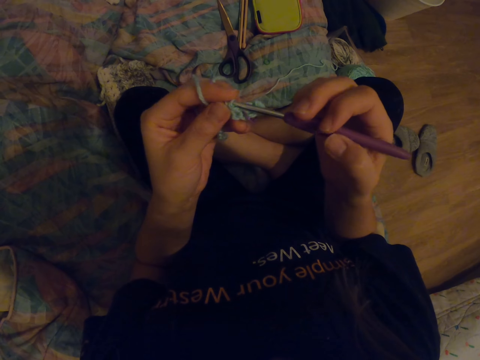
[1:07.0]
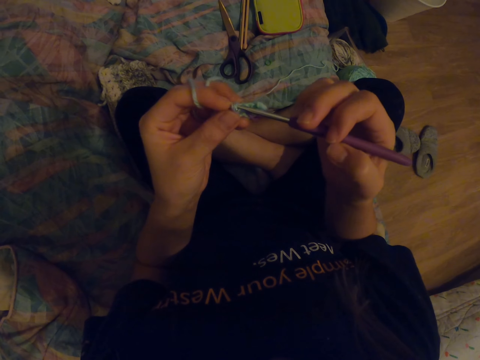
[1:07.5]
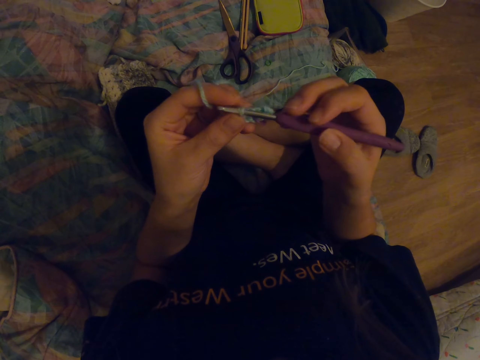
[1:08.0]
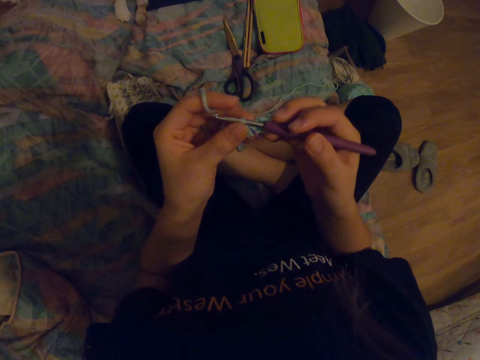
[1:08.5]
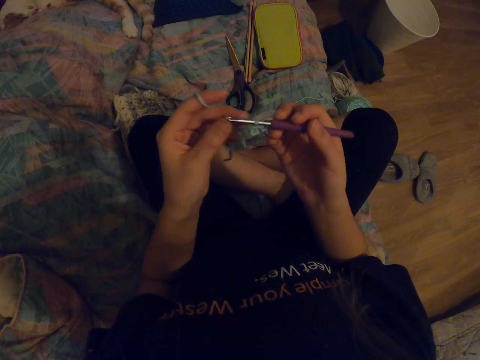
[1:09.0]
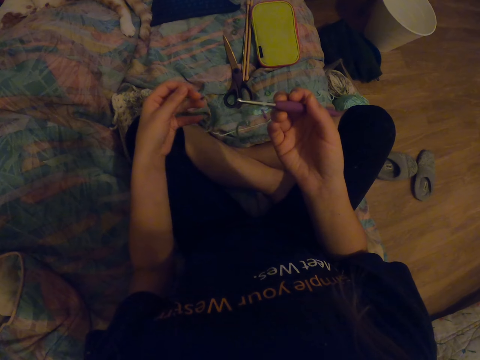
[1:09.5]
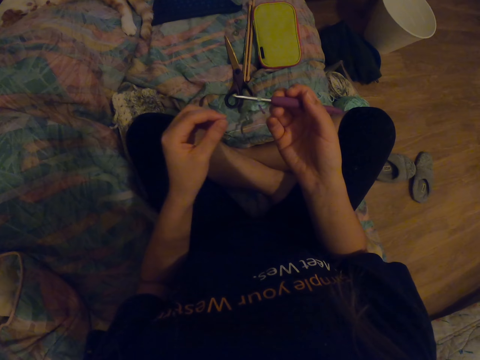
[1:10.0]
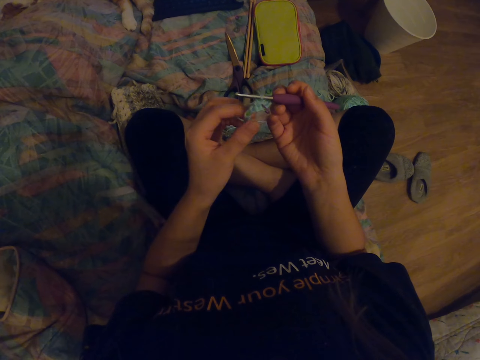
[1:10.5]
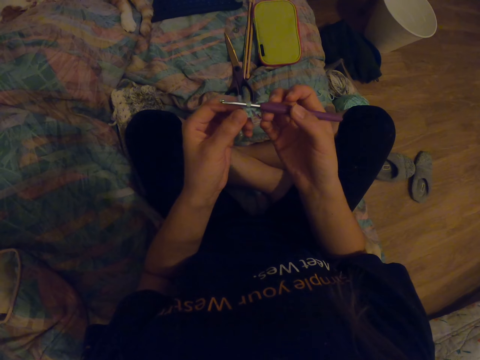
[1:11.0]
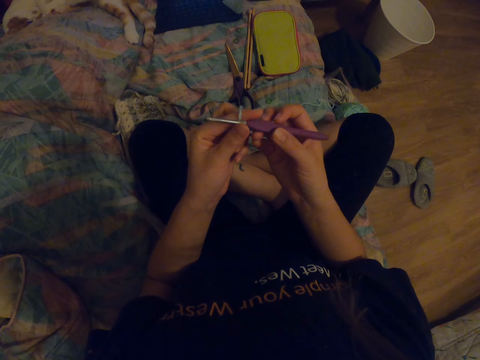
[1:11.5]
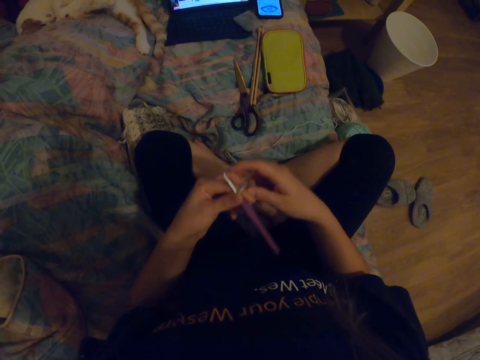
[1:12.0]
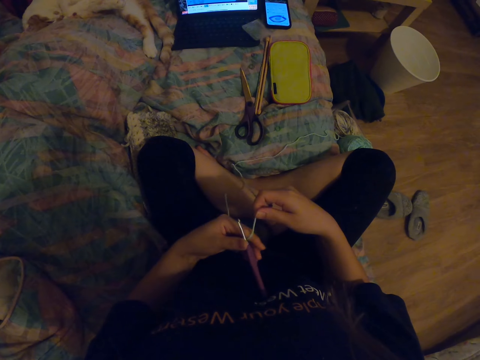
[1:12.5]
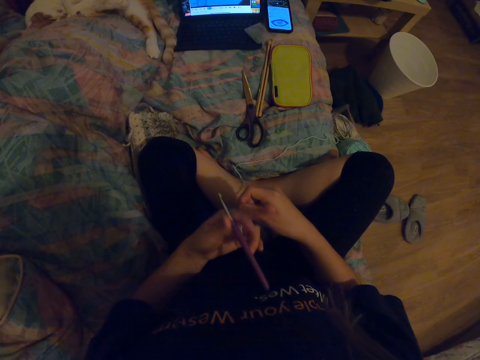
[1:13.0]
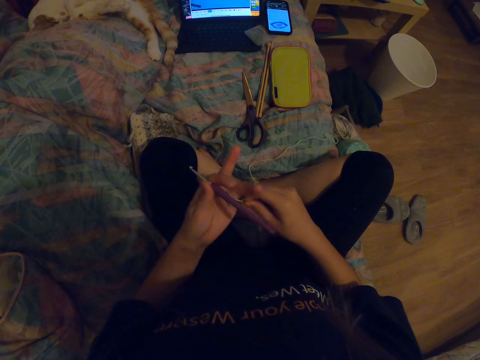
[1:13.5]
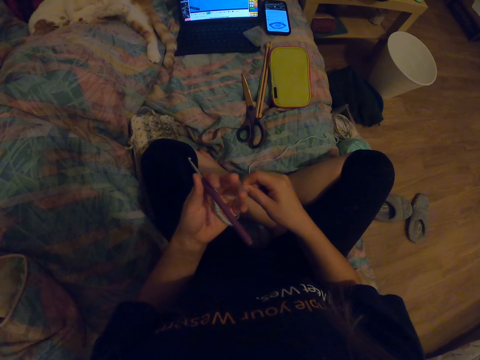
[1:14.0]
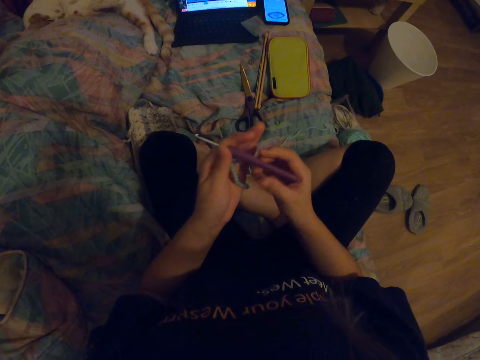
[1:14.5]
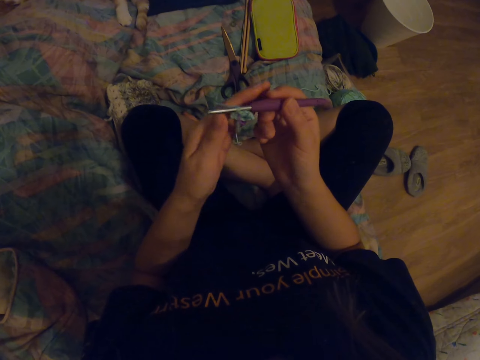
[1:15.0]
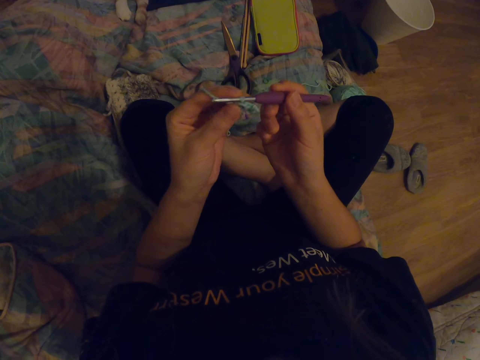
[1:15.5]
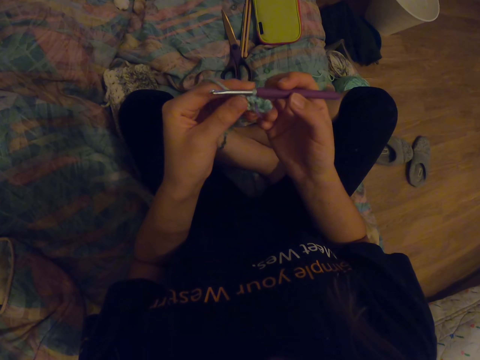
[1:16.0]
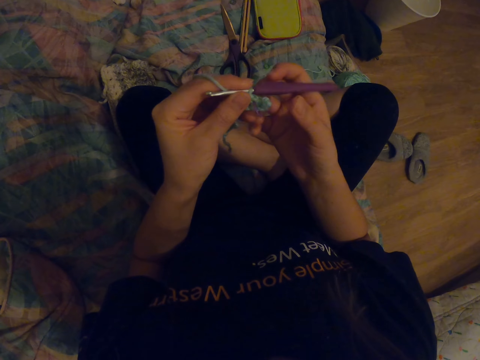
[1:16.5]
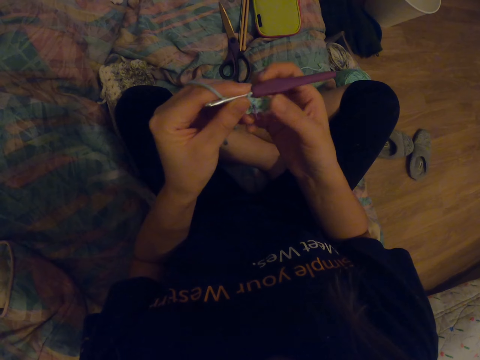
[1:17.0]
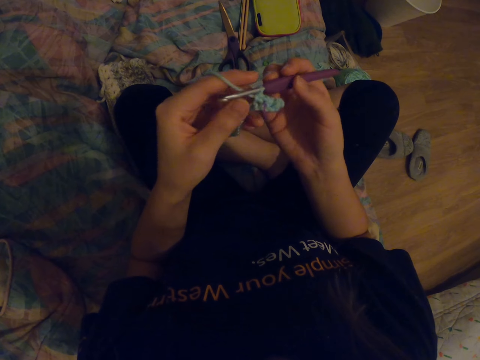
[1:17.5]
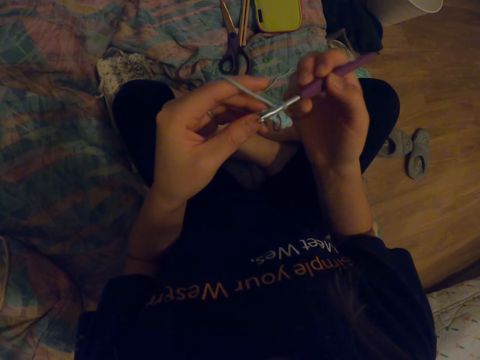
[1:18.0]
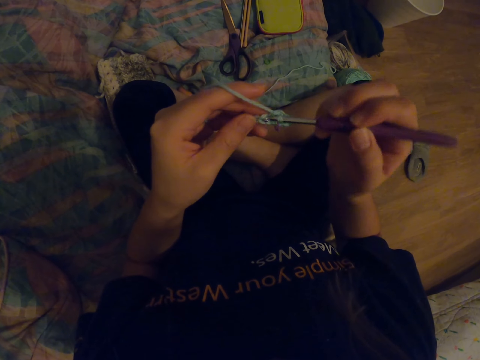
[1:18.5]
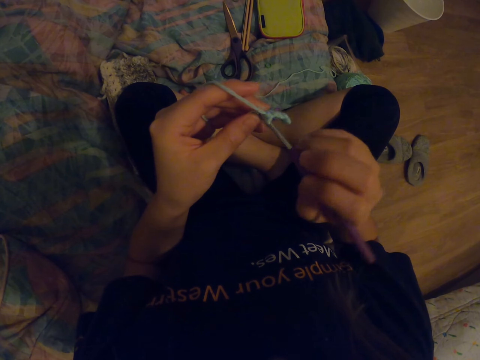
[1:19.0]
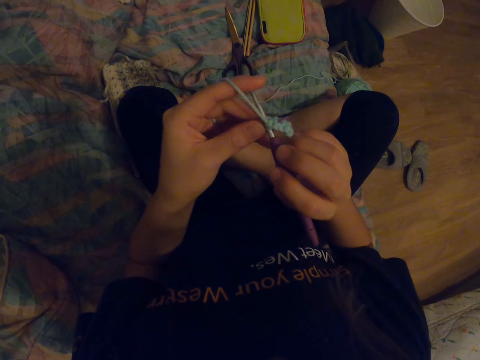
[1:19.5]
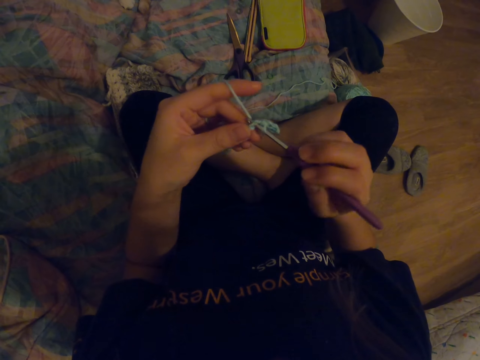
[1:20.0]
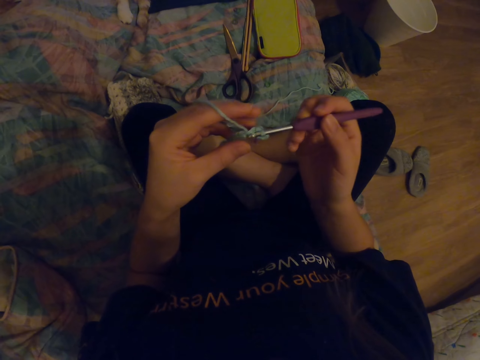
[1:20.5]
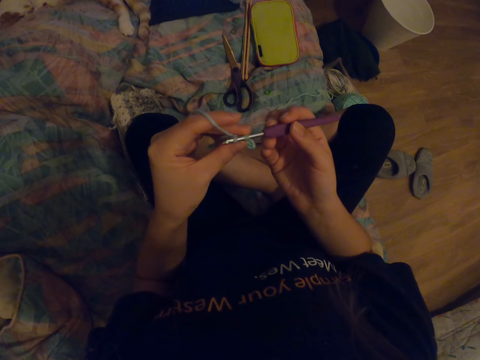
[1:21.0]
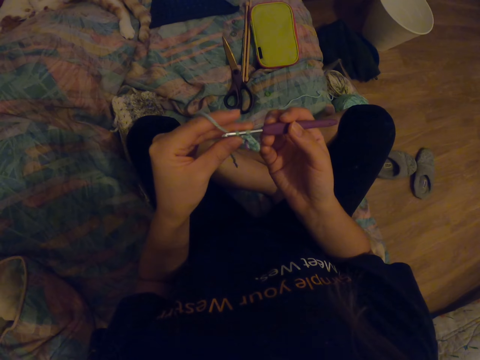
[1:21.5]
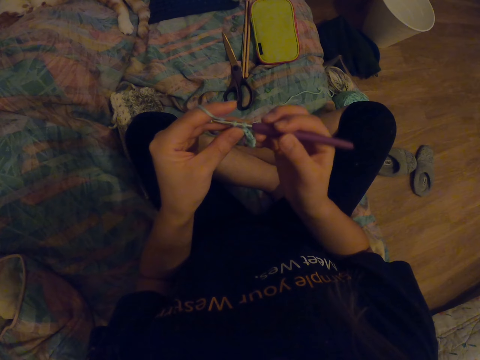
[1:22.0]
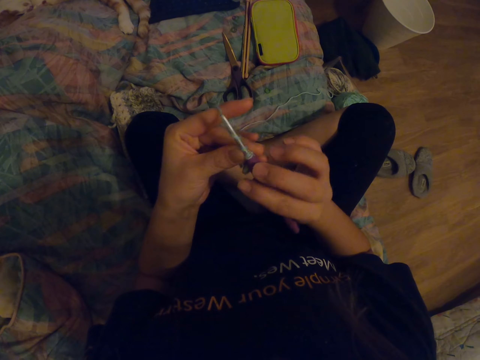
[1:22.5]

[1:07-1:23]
The camera wearer rounds the yarn across her fingers. She looks at the fabric. She knits the fabric with a crochet hook.

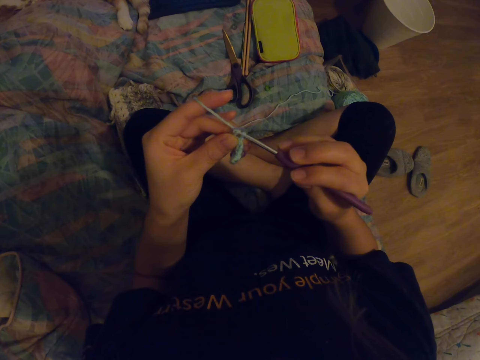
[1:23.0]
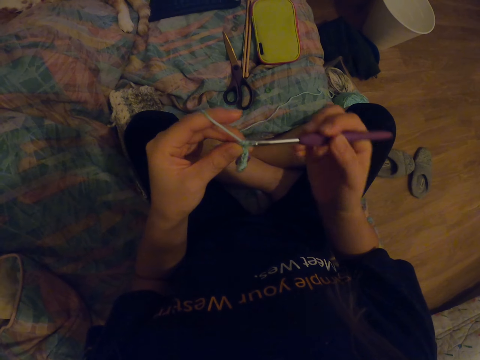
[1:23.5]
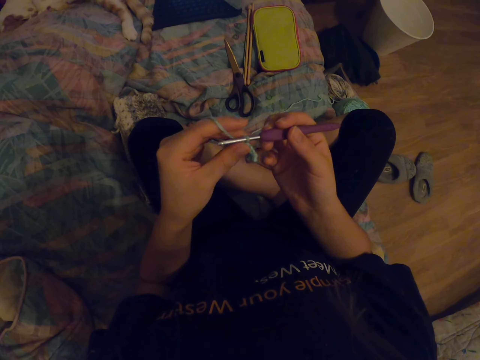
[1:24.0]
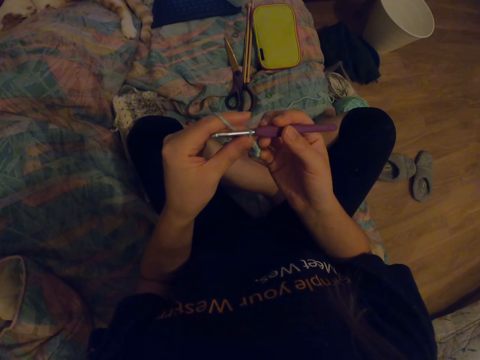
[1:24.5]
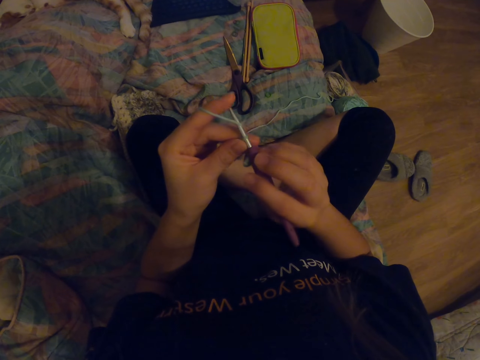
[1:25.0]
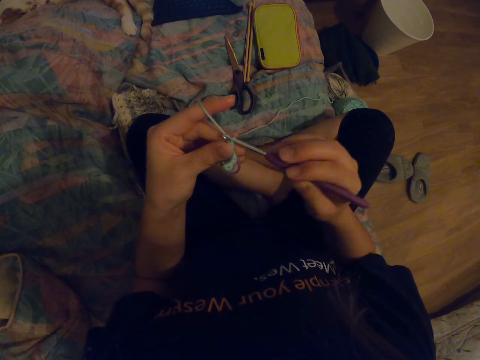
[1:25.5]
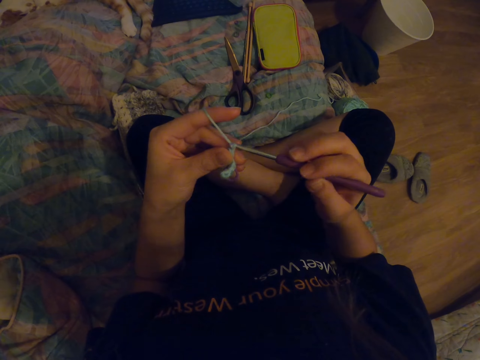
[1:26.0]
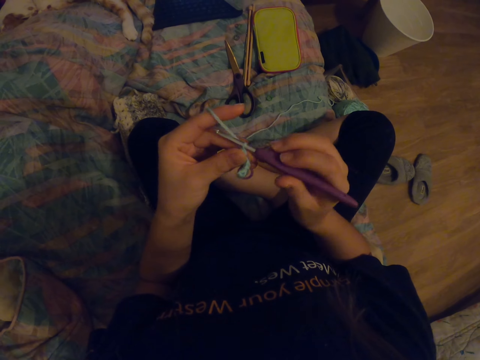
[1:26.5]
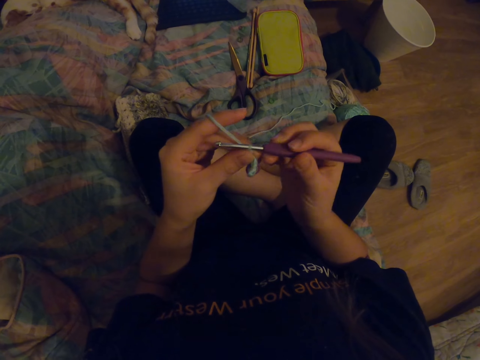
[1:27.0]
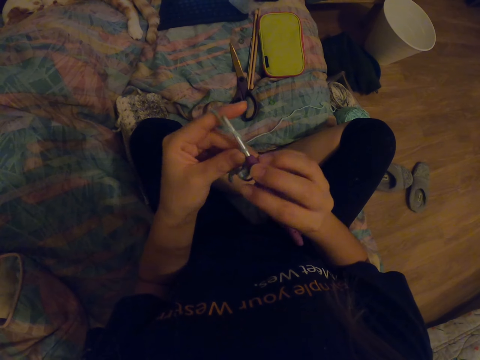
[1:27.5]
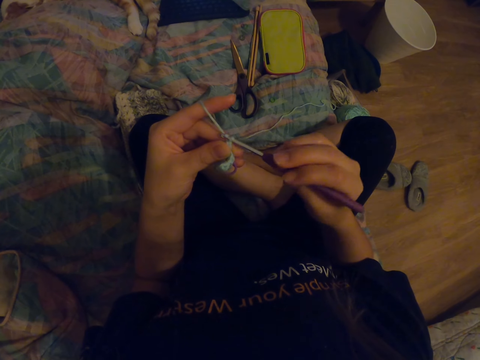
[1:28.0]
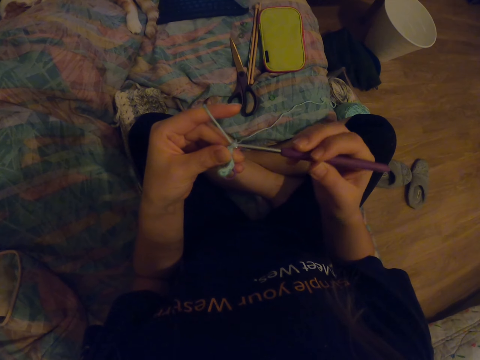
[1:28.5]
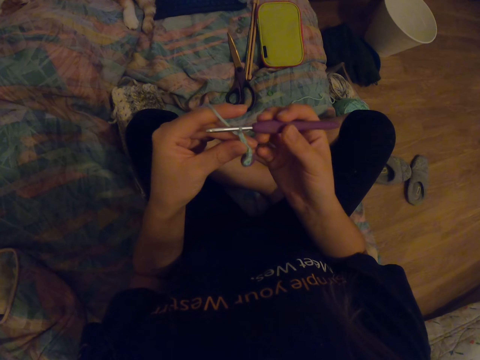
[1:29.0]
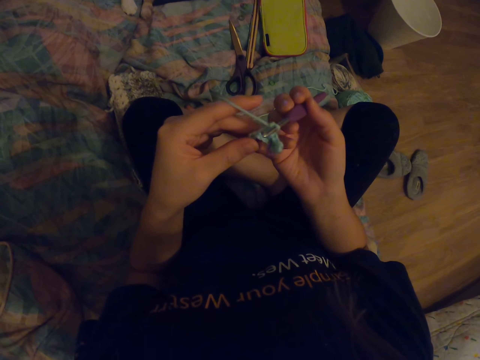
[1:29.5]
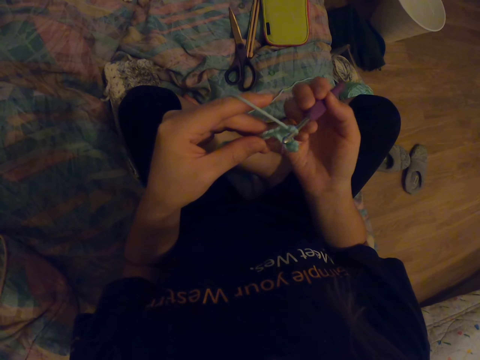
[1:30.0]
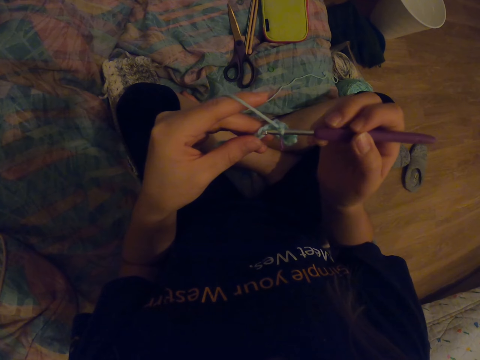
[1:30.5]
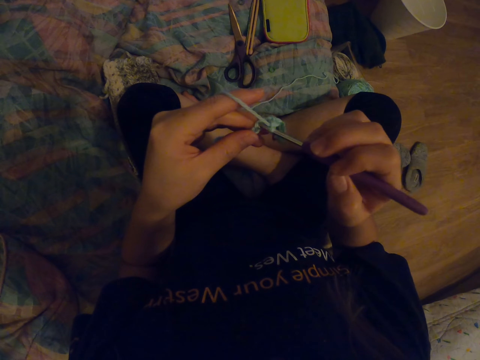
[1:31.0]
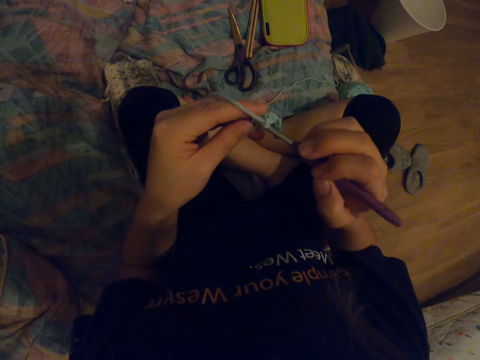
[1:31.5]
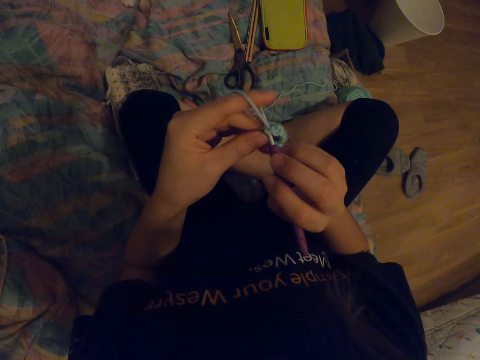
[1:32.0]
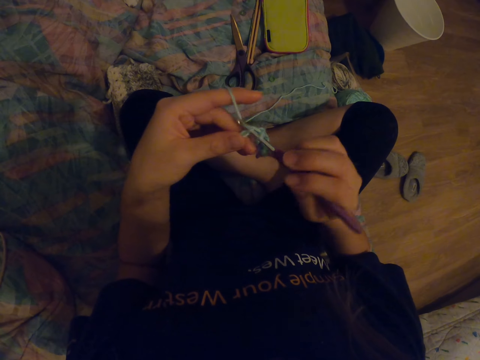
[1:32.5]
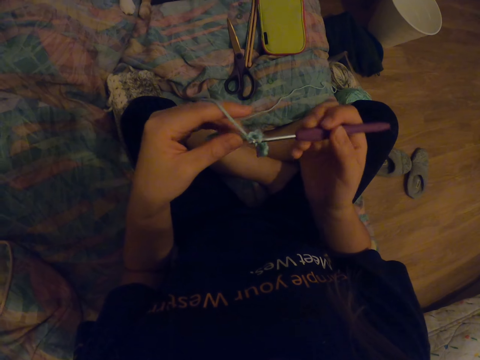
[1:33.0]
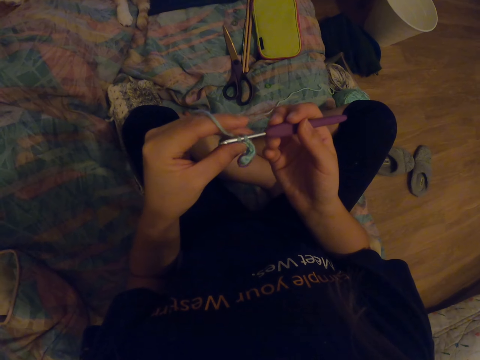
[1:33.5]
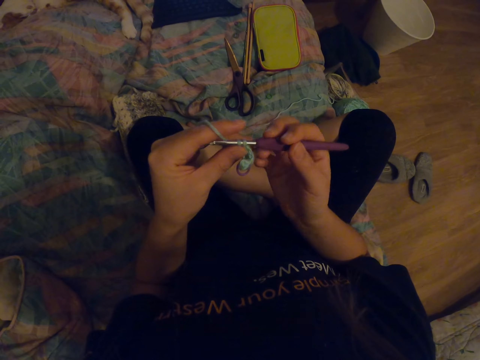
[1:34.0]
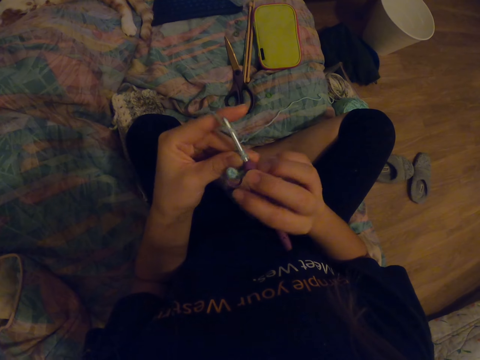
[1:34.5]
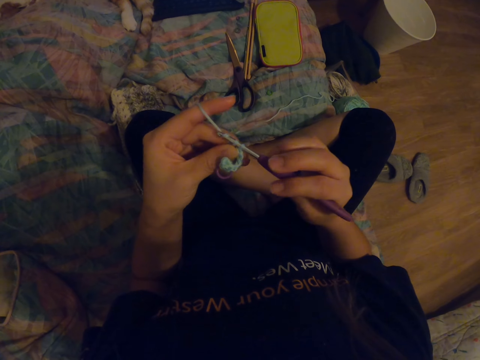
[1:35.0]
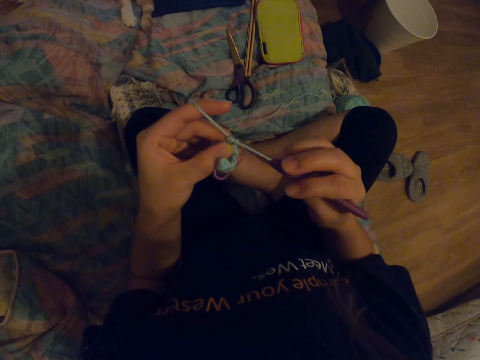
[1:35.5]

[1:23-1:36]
The camera wearer sews the yarn with the crochet.
